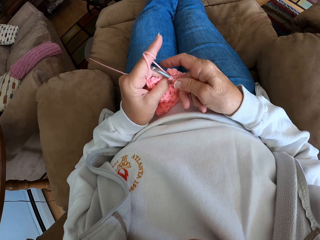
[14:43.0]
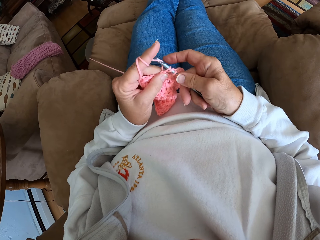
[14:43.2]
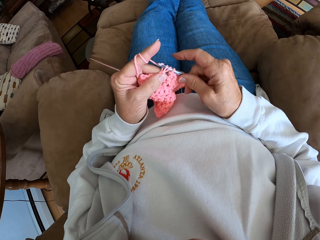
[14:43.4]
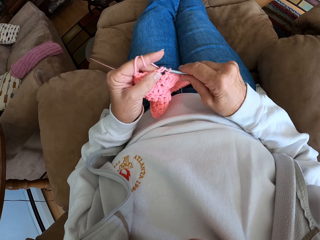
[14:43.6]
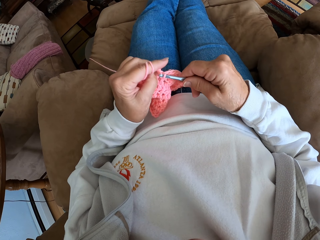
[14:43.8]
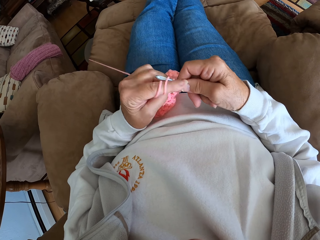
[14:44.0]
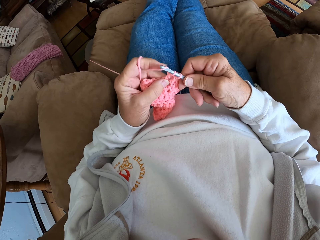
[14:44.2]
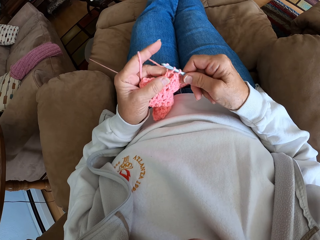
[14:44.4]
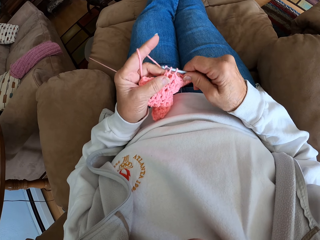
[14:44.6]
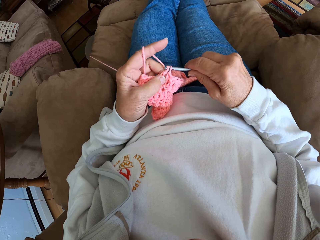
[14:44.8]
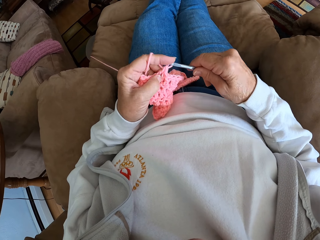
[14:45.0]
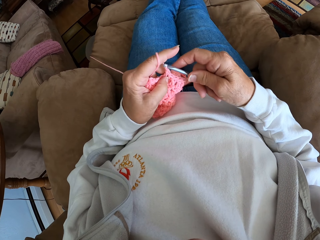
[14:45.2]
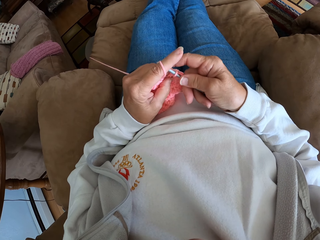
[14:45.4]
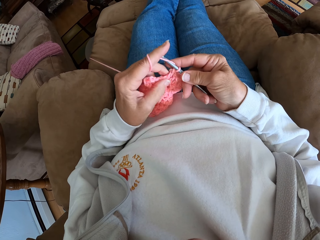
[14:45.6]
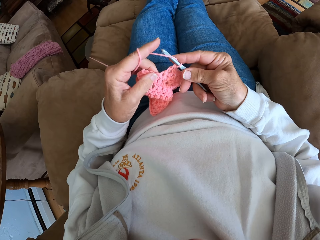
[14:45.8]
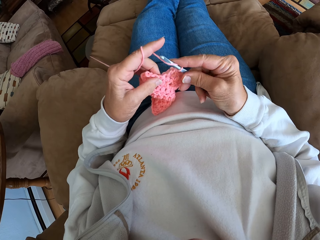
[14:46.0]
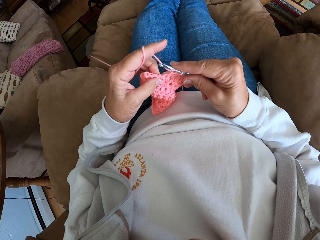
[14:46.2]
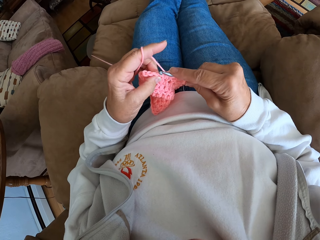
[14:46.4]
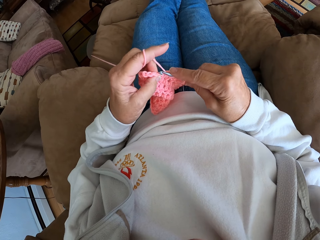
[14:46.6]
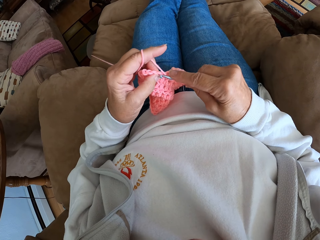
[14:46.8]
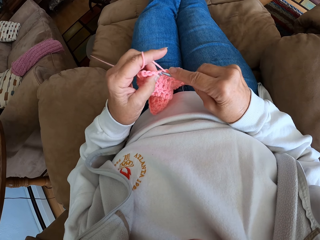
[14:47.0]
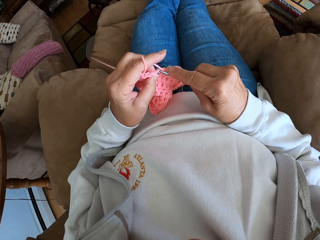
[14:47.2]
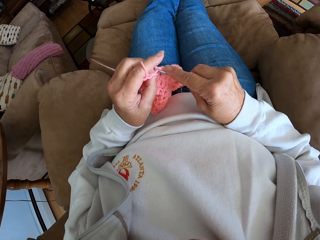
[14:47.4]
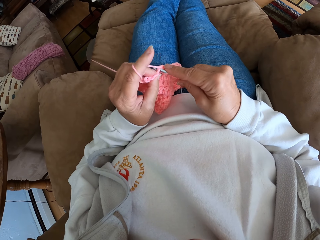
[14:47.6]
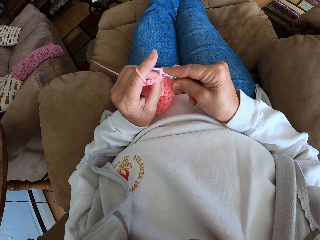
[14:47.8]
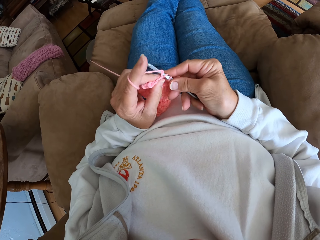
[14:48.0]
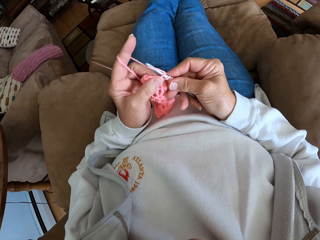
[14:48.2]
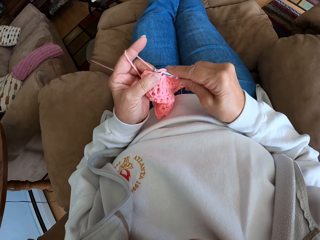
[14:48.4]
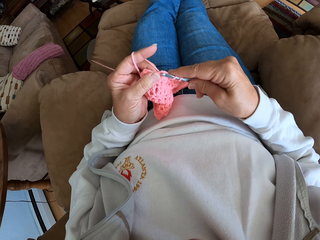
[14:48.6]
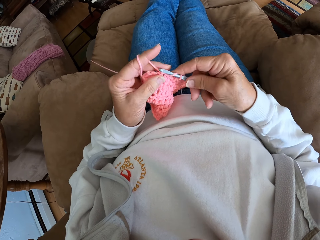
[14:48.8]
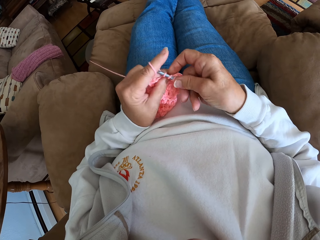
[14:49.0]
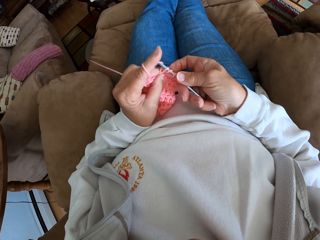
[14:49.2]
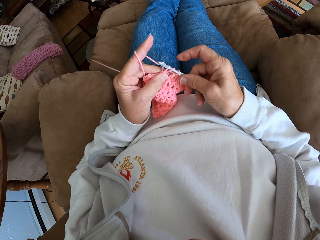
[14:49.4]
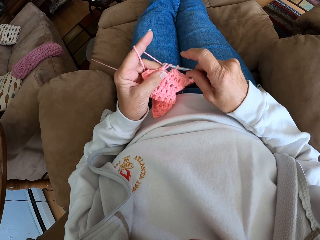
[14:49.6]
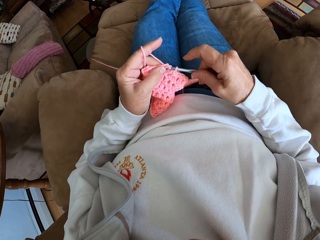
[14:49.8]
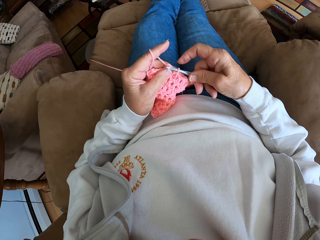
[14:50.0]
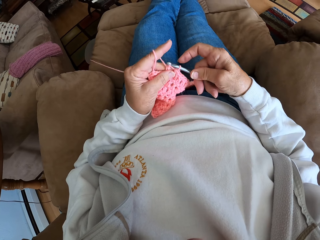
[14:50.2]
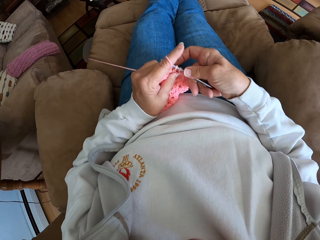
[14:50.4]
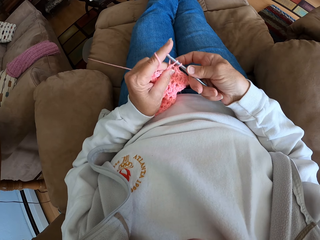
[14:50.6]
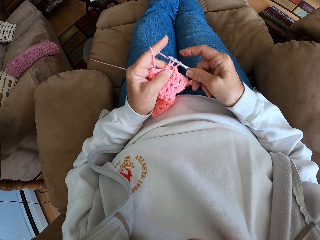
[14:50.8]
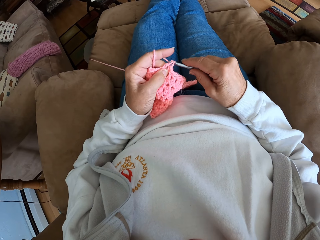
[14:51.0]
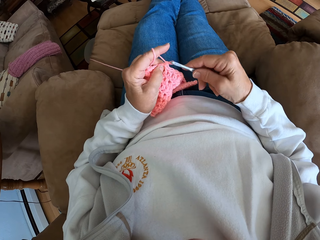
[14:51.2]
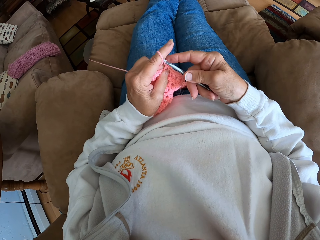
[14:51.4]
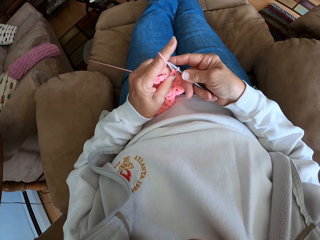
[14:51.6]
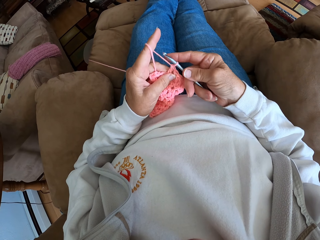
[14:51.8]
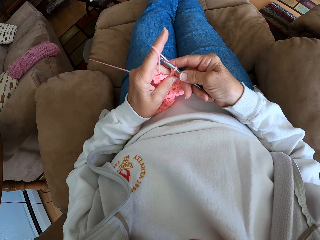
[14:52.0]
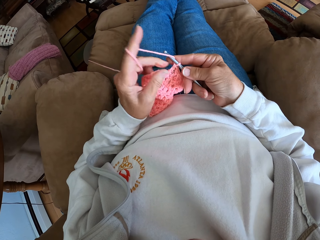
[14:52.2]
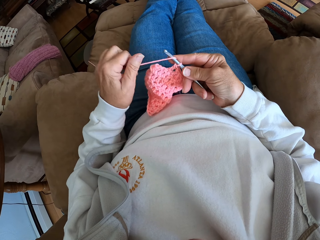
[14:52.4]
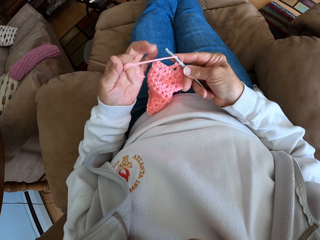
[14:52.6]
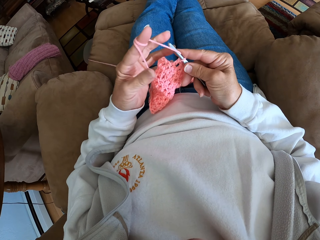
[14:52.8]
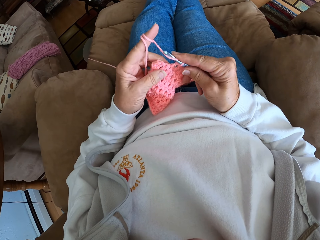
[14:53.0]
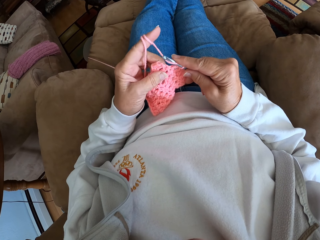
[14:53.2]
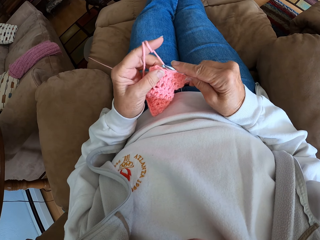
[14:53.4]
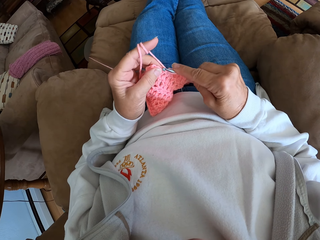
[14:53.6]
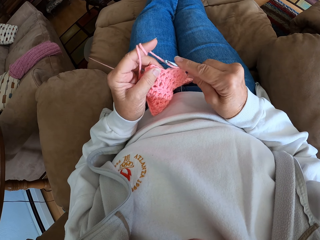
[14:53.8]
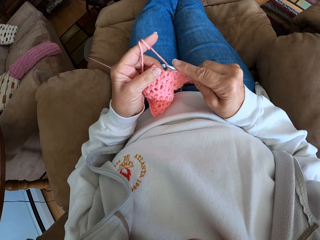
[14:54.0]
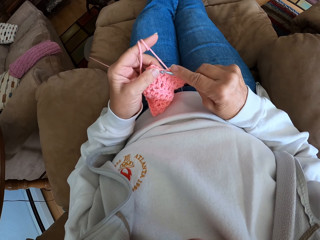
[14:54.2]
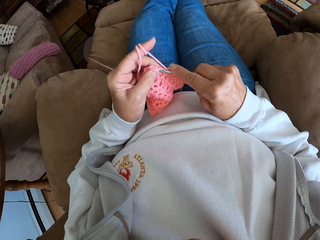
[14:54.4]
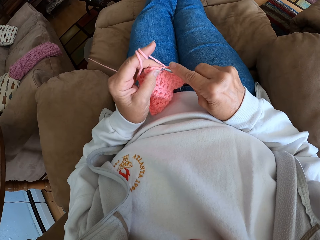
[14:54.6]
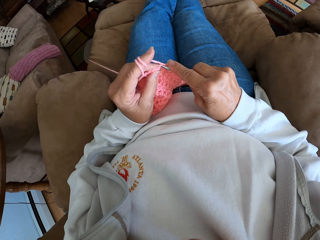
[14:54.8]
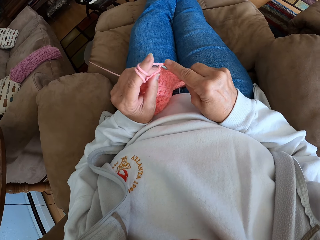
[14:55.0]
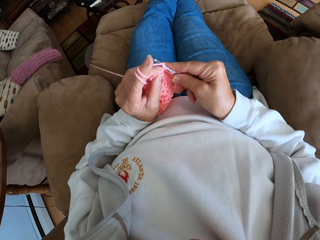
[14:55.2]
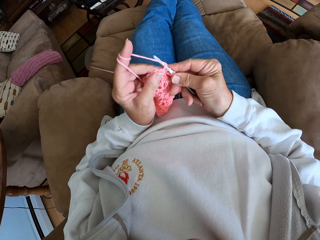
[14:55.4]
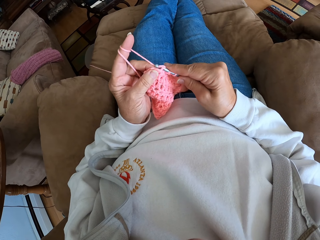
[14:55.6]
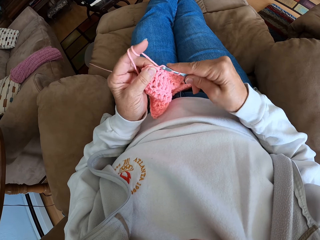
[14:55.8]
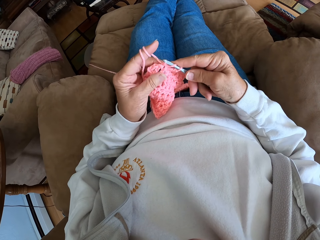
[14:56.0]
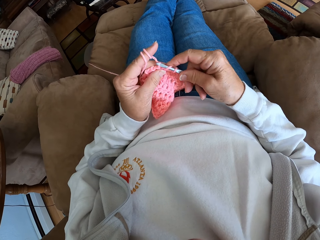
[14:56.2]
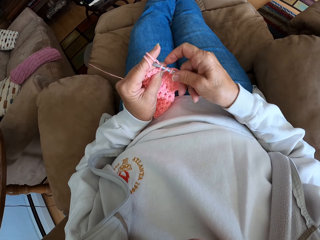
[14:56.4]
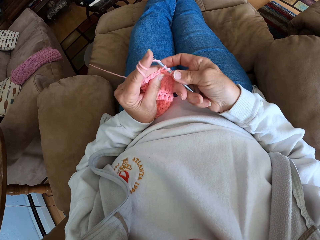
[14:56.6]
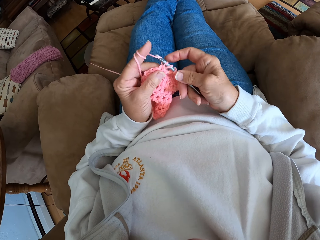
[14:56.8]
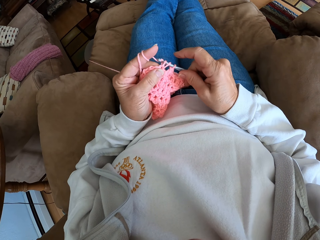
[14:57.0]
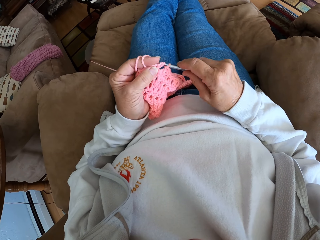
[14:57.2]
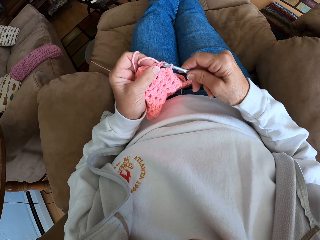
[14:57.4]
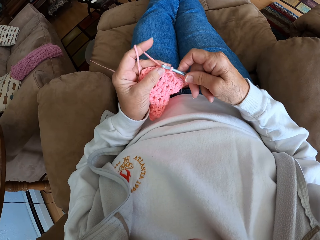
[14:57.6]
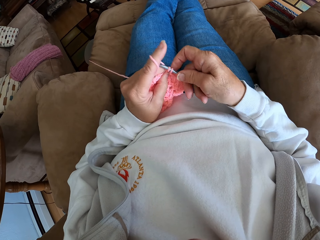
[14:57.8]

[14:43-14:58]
The camera wearer coils a knitting thread to a finger. They knit a fabric with a knitting needle.

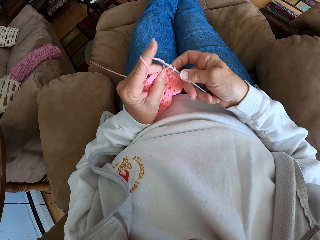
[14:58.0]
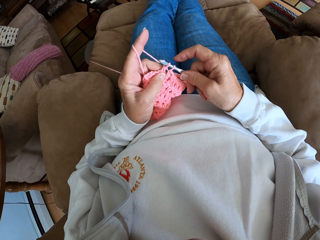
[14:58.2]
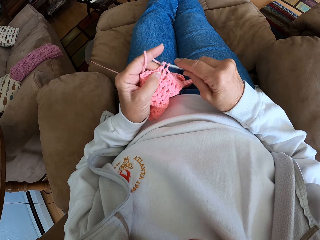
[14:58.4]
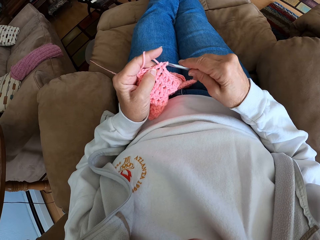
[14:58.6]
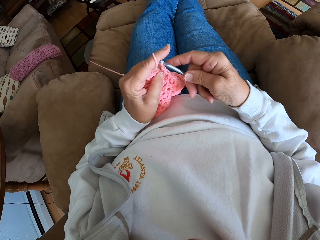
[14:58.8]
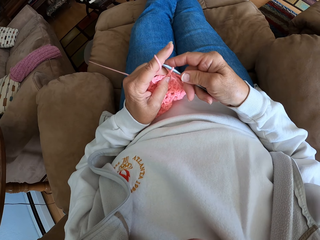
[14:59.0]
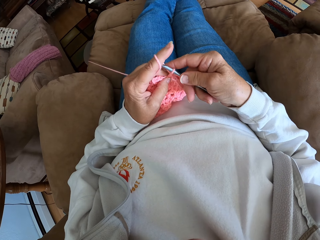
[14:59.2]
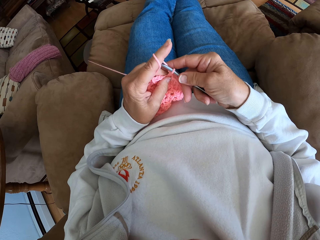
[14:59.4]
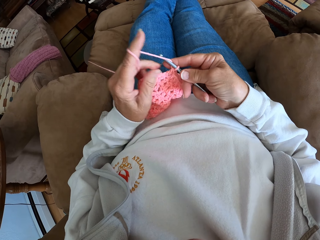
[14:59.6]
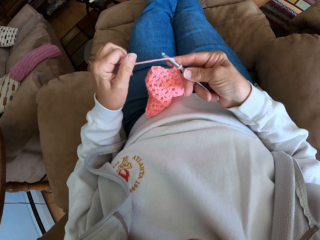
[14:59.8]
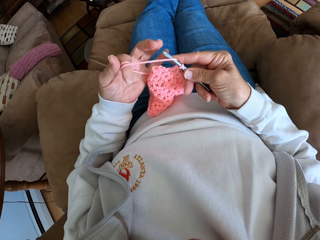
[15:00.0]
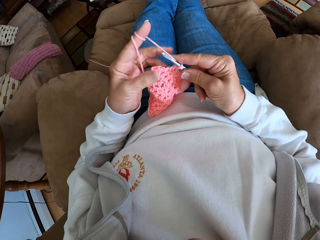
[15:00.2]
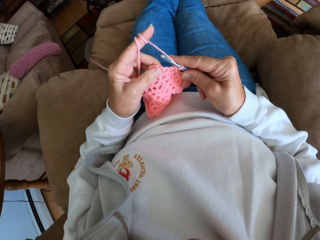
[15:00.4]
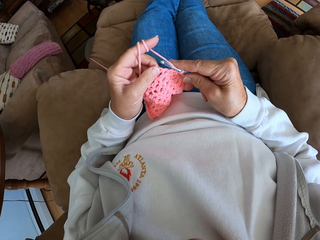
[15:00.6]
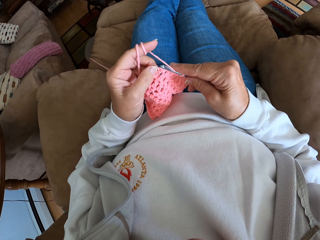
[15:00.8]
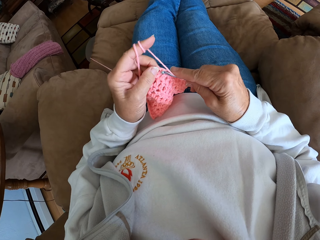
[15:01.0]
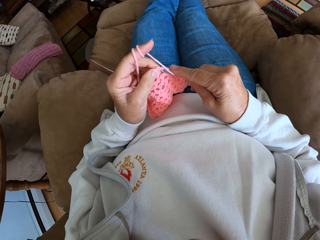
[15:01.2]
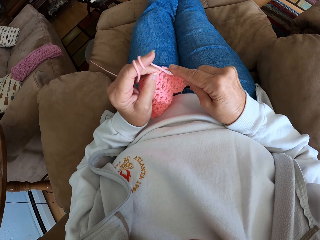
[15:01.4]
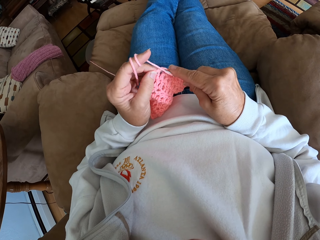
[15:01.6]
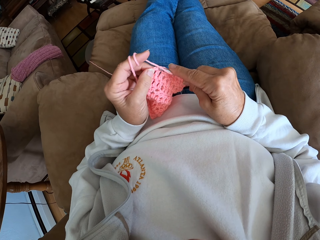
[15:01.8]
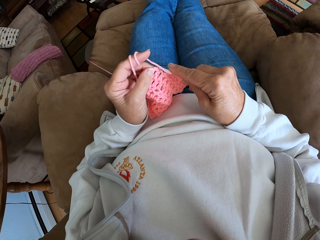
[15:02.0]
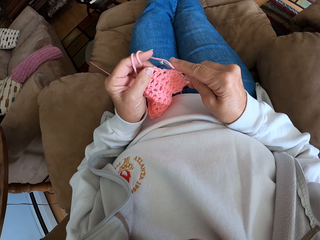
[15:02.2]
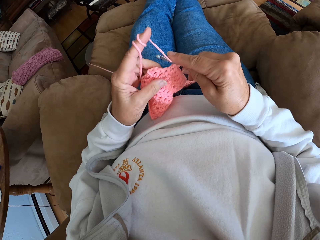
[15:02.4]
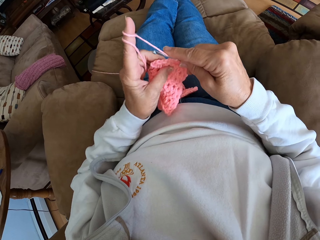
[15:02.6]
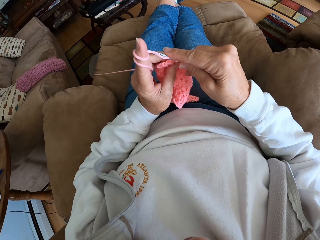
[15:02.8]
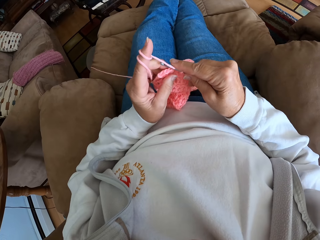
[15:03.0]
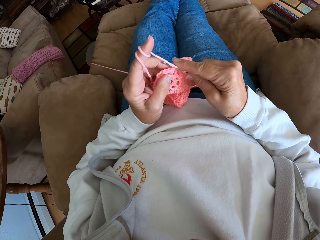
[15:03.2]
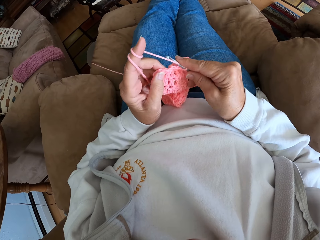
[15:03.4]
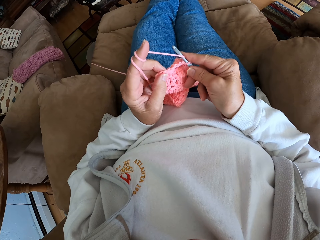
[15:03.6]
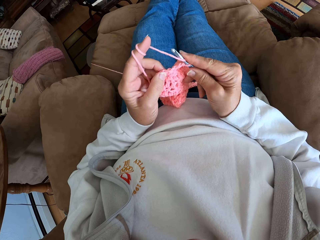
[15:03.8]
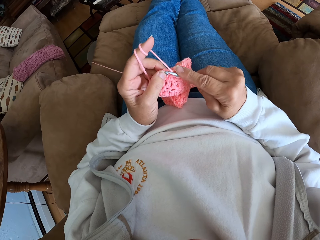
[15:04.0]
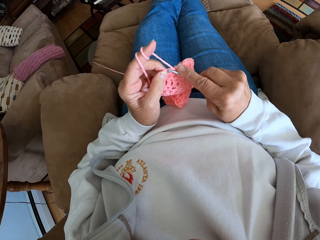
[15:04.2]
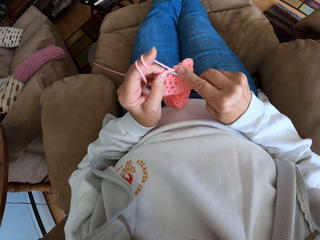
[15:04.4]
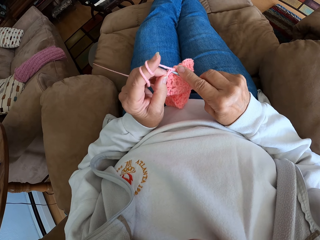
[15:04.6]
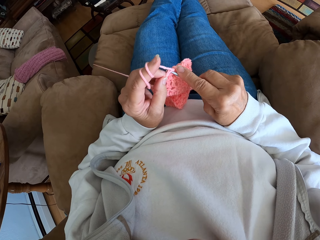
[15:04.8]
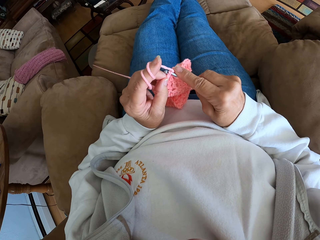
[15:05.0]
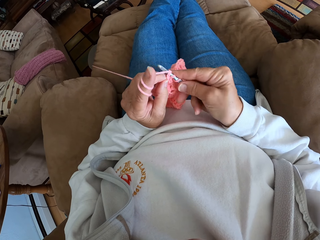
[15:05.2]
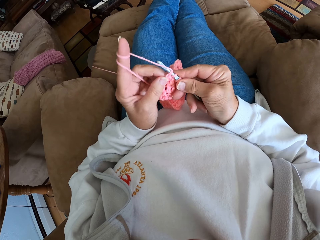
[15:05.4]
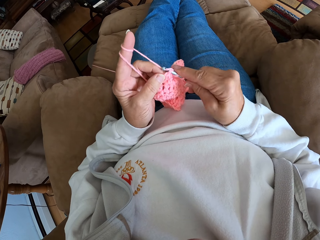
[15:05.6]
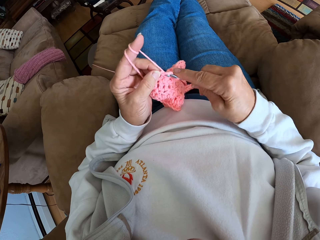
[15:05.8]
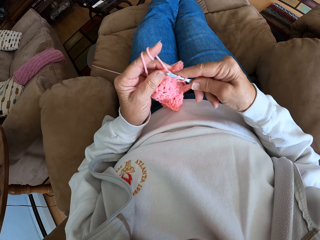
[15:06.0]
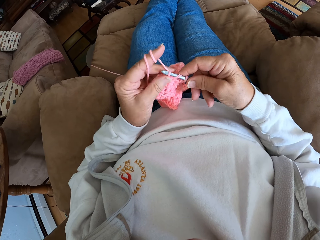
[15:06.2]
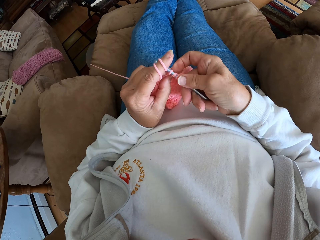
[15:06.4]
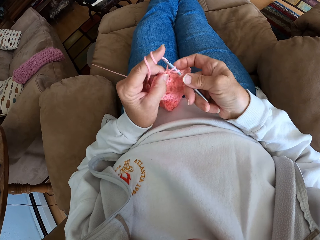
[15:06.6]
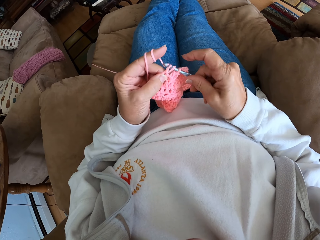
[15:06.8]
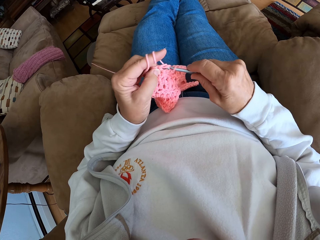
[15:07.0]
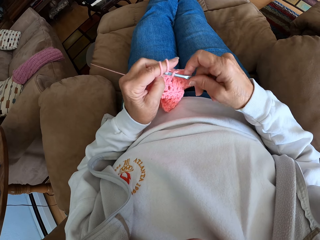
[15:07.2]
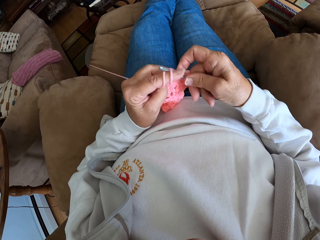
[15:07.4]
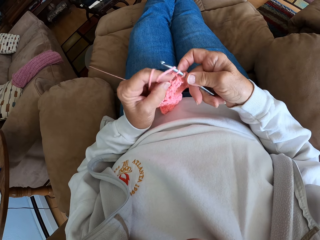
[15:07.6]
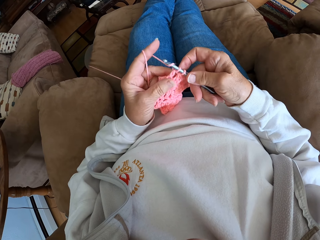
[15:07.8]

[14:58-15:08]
The camera wearer coils a knitting thread to a finger. They knit a fabric with a knitting needle.
